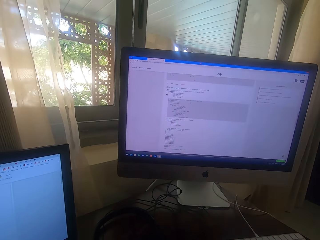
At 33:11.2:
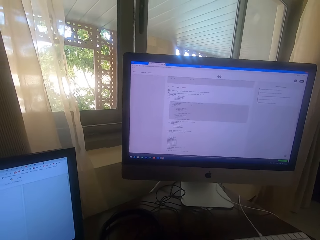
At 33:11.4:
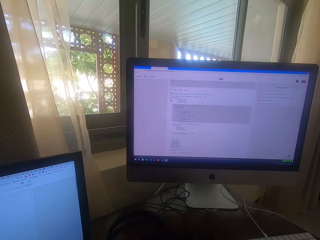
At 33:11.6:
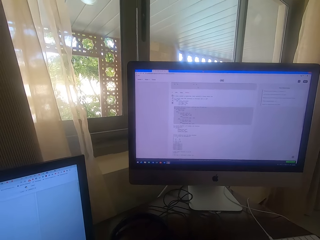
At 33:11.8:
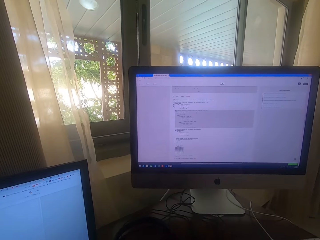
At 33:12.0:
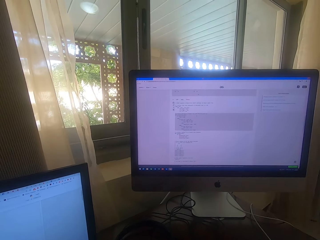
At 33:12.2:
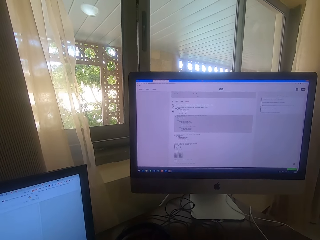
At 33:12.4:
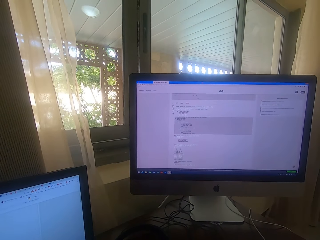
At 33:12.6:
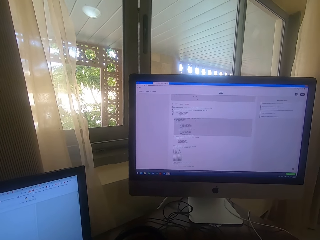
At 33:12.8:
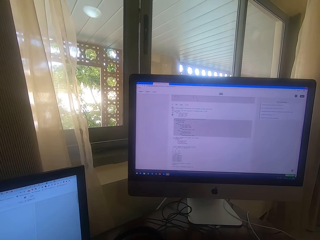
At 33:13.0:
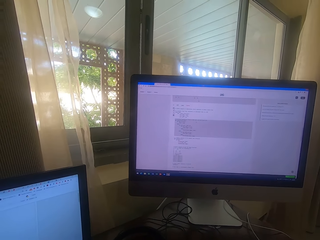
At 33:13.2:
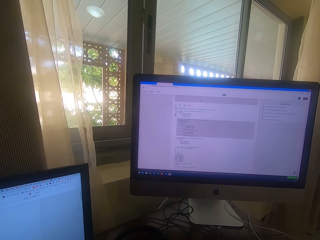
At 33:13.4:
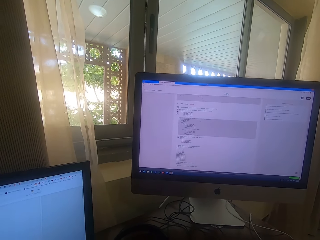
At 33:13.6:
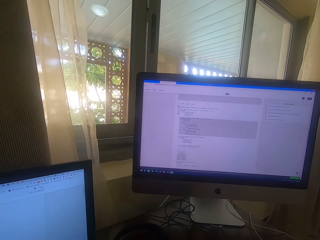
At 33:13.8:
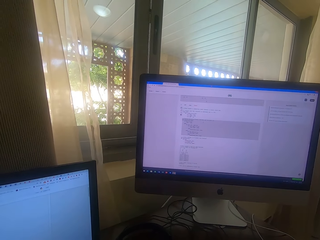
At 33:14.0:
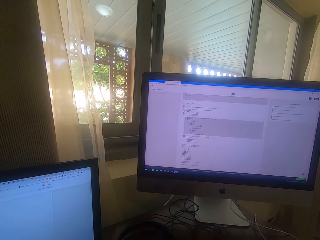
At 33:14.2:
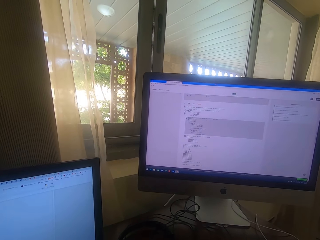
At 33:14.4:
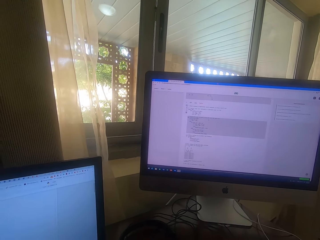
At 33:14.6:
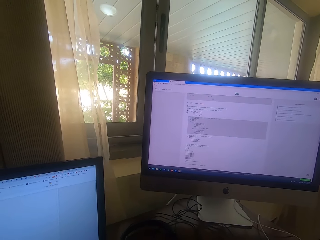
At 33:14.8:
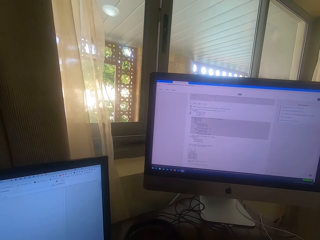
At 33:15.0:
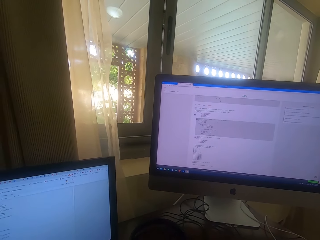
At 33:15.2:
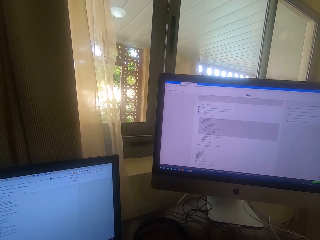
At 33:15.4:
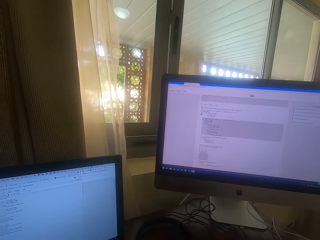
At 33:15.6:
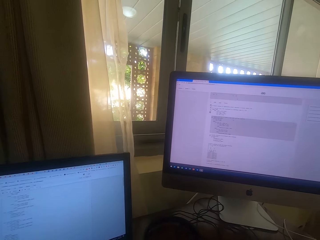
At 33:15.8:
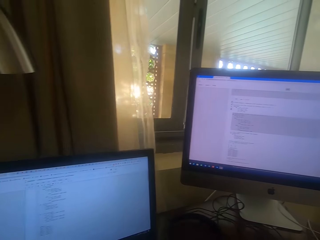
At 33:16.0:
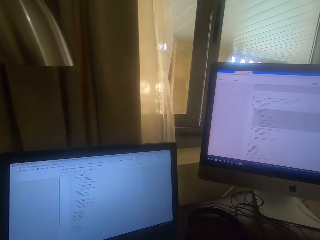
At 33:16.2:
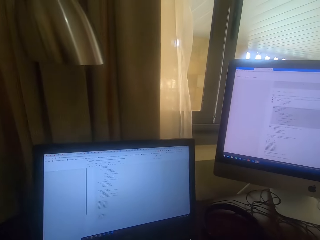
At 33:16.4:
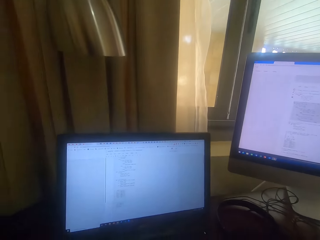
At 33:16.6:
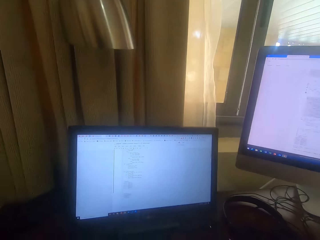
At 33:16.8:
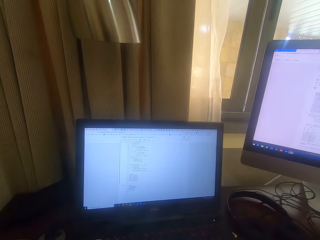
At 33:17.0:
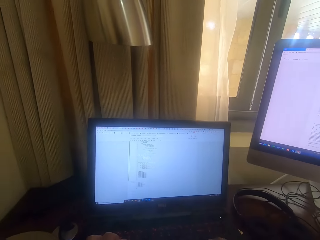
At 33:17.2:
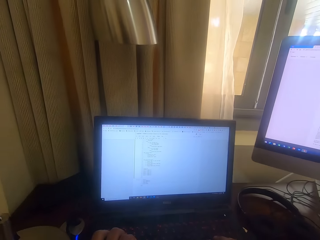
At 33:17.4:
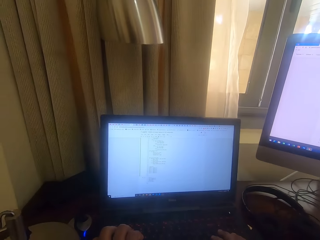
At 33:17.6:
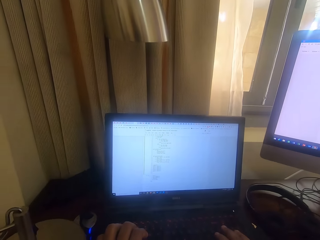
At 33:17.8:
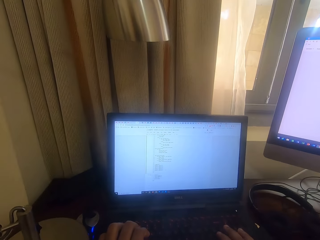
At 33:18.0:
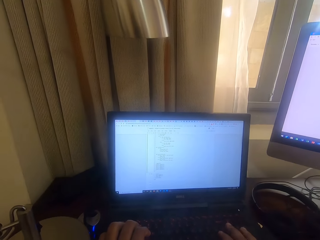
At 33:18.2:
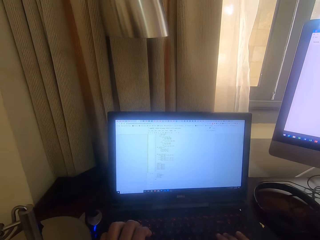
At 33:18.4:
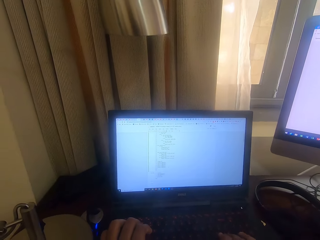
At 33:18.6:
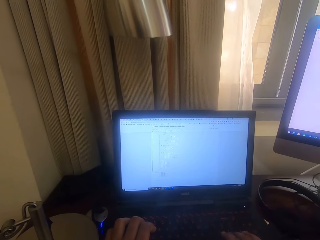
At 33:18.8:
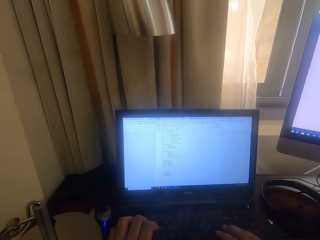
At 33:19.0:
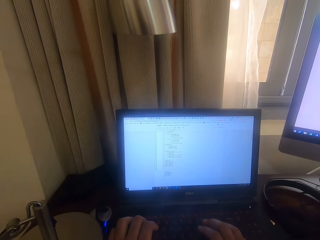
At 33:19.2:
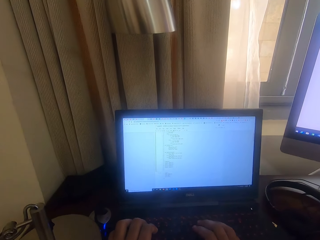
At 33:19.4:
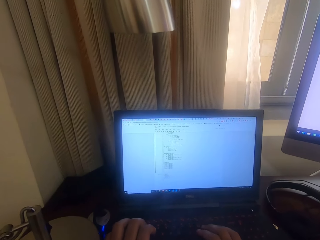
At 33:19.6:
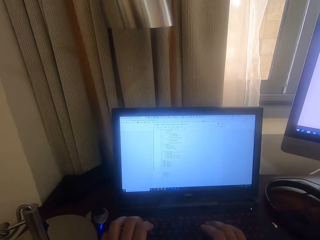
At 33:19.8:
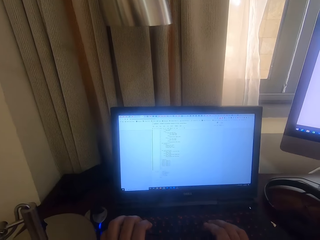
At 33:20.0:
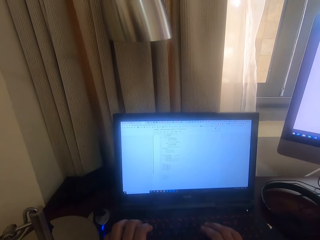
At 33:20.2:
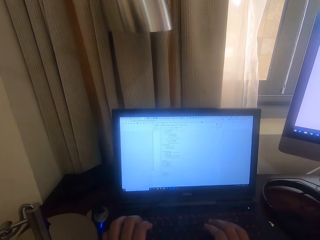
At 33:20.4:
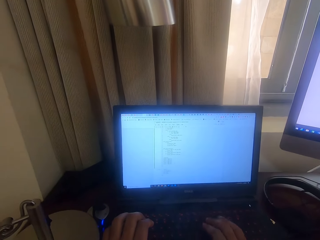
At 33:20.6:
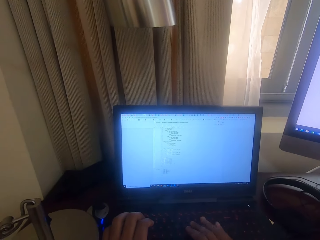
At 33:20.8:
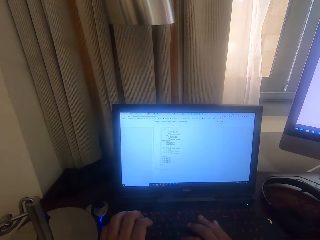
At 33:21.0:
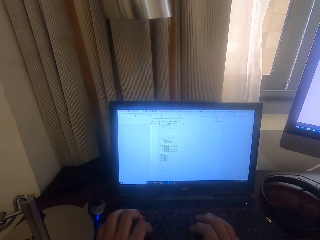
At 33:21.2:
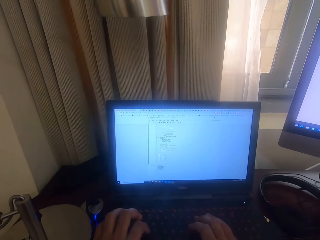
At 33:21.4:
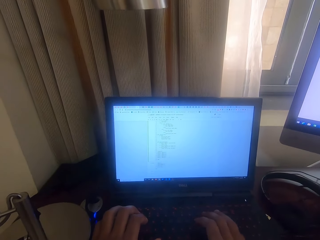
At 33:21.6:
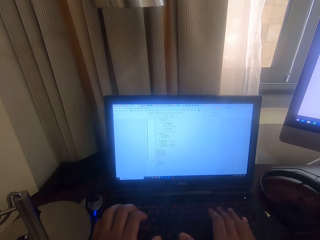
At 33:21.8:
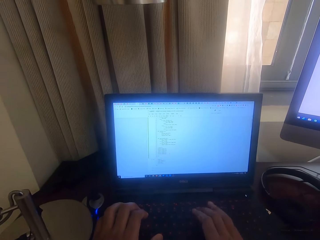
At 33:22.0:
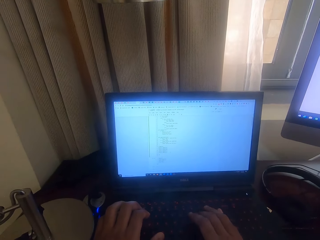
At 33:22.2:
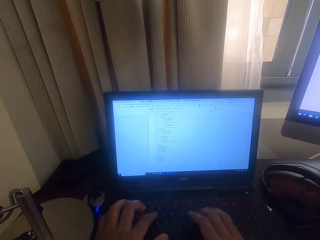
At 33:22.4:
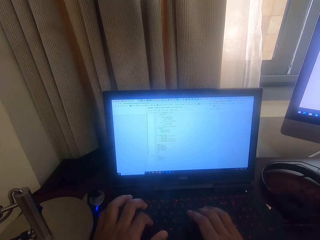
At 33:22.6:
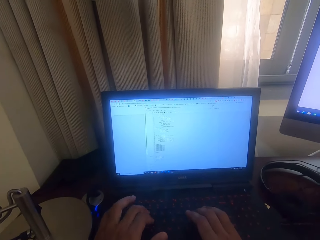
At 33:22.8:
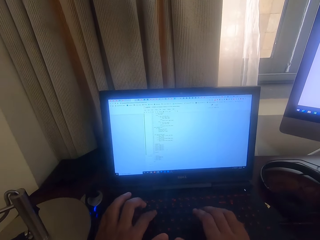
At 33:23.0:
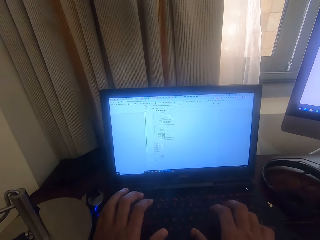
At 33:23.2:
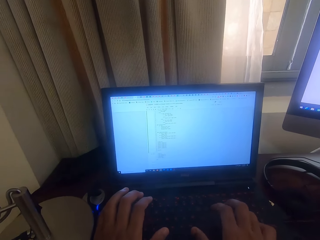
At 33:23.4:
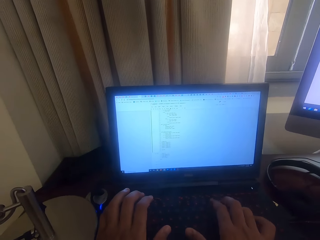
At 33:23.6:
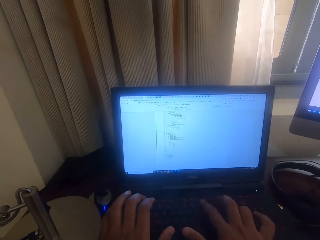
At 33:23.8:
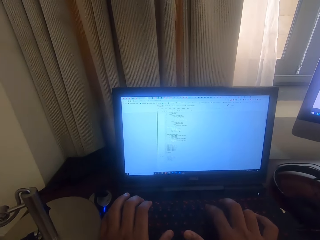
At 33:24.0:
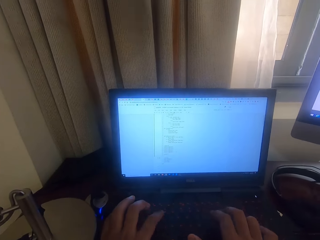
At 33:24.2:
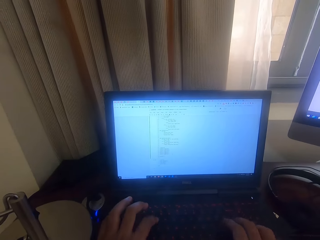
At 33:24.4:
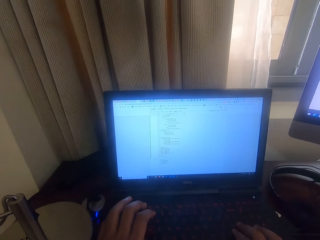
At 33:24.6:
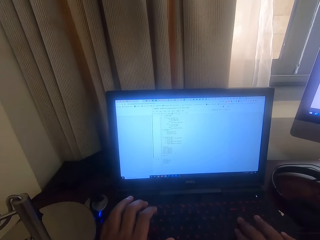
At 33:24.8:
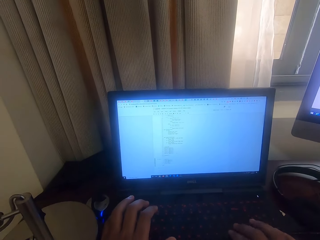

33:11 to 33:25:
The camera wearer types on the laptop. They type on the laptop again.

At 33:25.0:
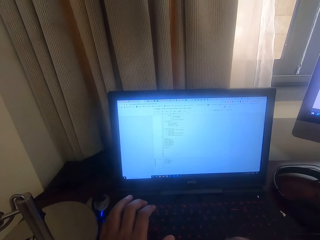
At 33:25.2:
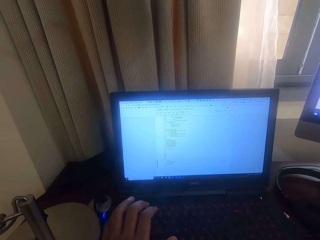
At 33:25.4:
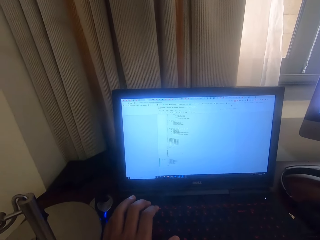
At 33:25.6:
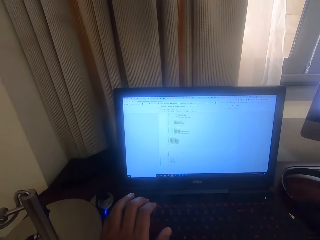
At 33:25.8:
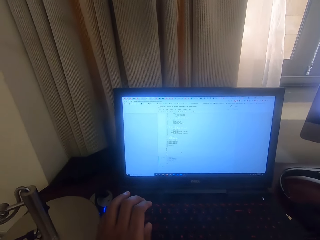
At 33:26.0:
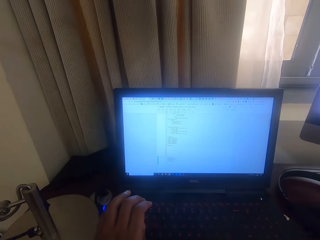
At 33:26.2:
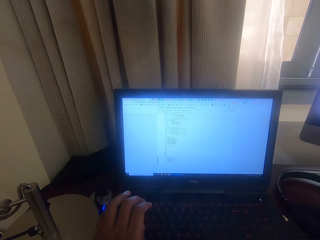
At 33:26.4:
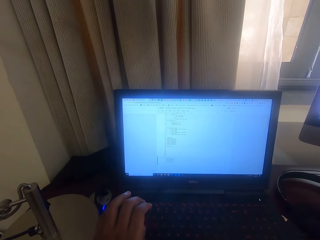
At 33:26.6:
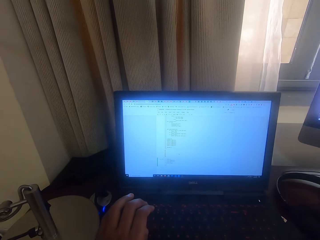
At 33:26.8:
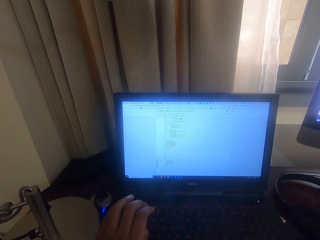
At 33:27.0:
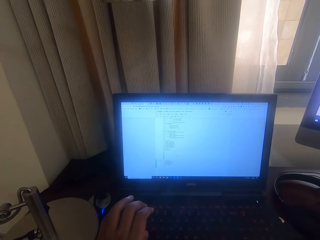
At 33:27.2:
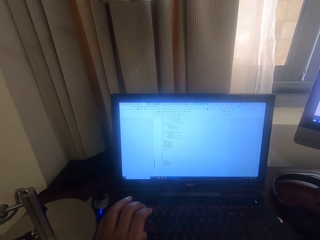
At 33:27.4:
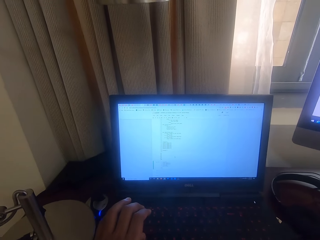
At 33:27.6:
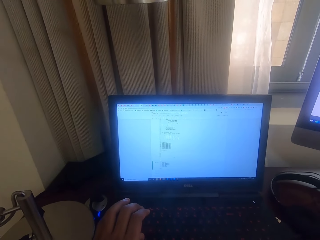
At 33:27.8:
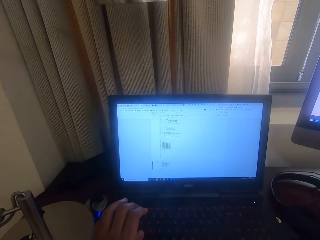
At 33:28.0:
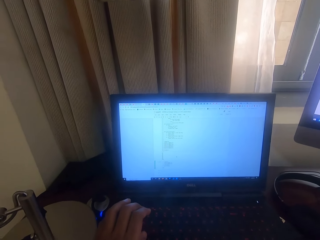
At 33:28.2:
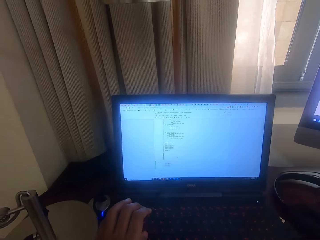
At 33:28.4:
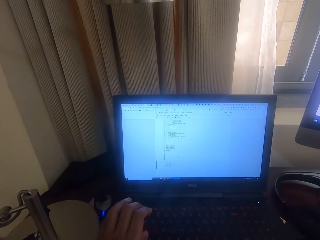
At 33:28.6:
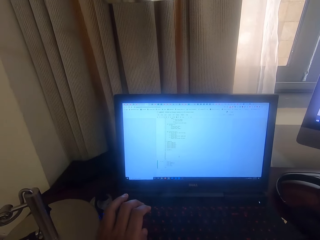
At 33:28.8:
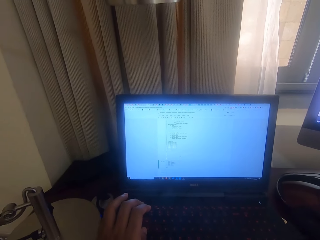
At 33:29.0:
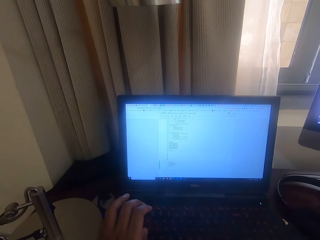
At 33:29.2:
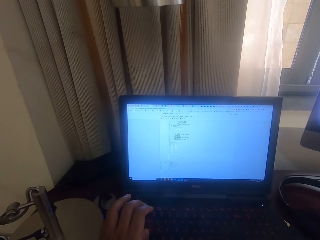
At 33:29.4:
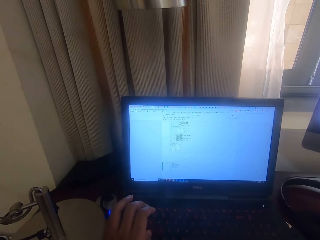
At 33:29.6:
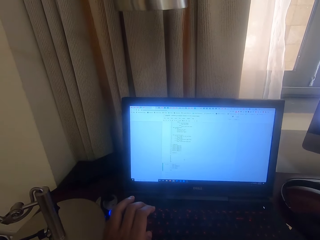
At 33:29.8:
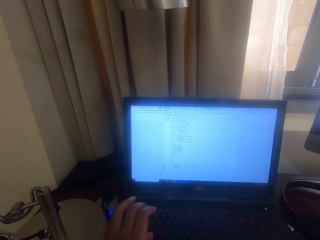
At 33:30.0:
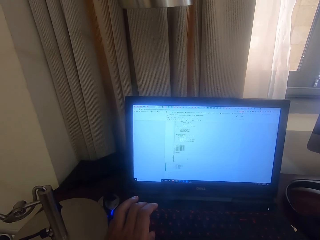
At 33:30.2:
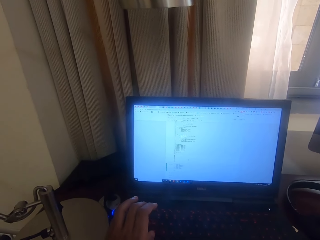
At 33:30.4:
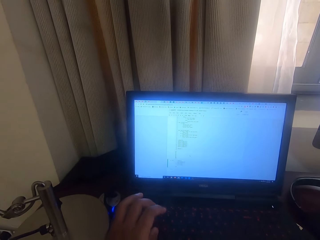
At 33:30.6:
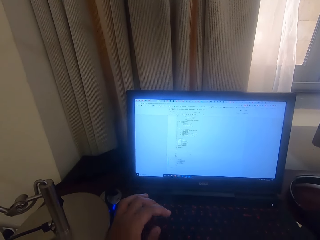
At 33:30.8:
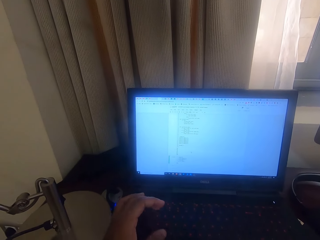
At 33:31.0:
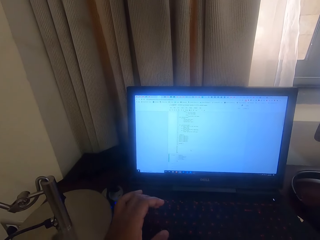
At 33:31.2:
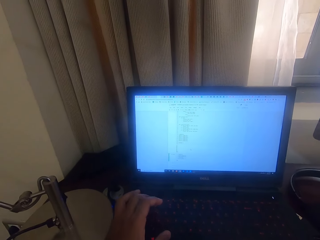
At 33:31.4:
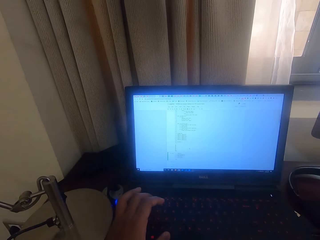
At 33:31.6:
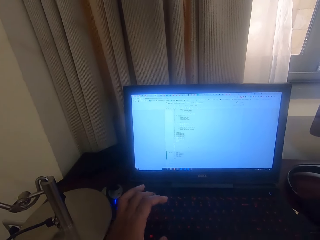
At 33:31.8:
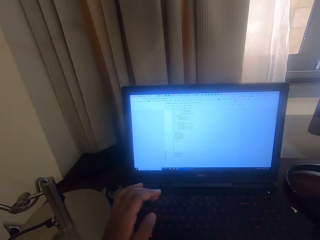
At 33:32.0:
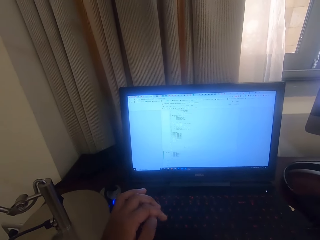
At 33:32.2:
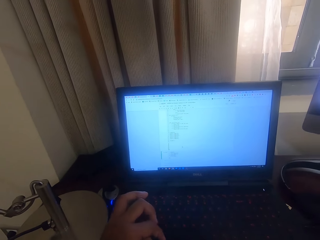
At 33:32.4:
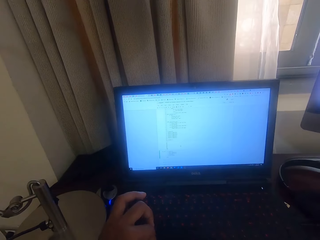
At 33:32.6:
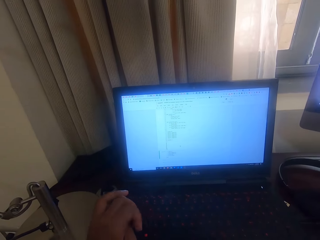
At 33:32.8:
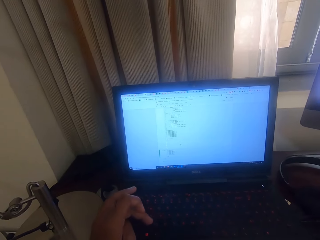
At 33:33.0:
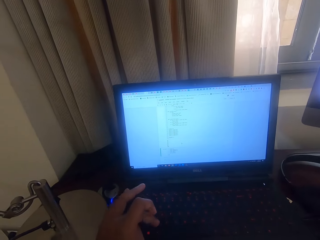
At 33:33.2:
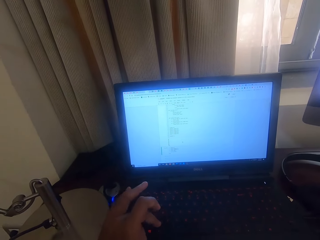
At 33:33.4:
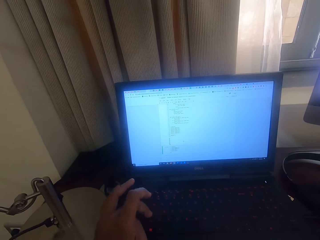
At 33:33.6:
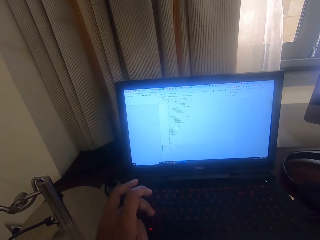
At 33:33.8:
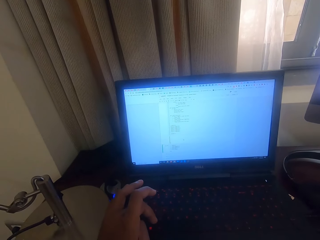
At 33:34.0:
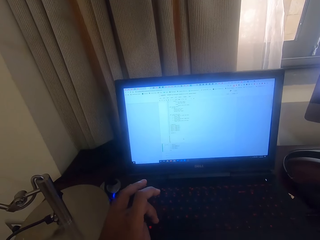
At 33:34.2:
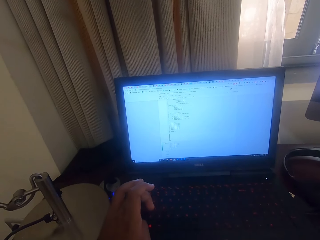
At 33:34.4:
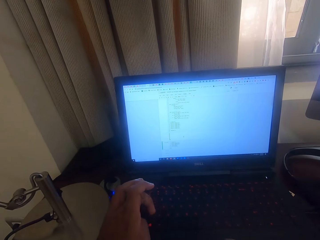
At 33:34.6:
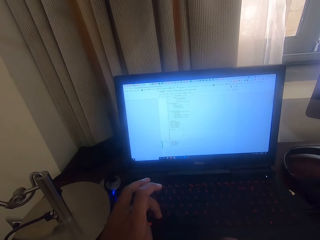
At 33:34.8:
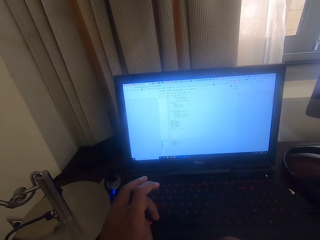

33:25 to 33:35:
The camera wearer types on the laptop.
